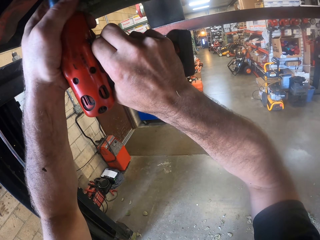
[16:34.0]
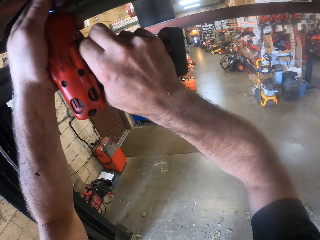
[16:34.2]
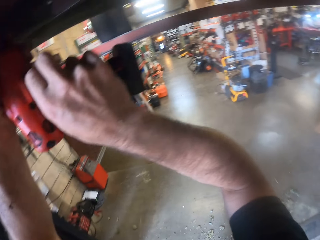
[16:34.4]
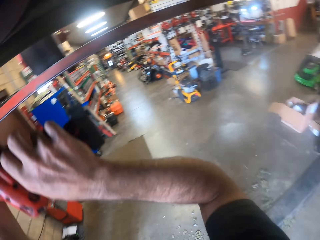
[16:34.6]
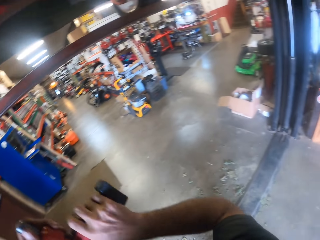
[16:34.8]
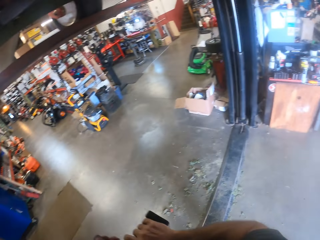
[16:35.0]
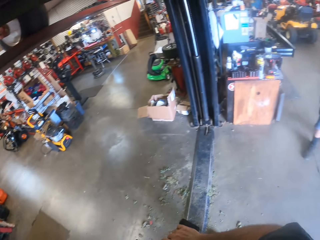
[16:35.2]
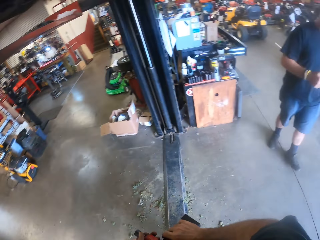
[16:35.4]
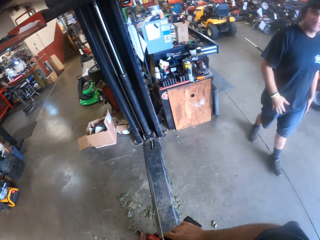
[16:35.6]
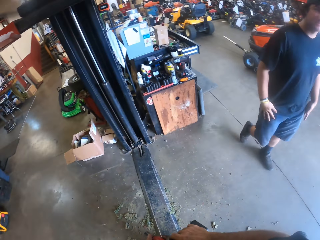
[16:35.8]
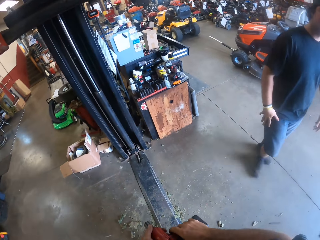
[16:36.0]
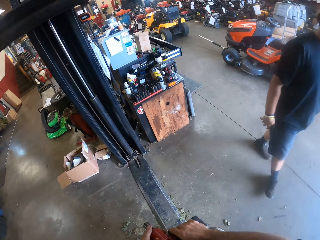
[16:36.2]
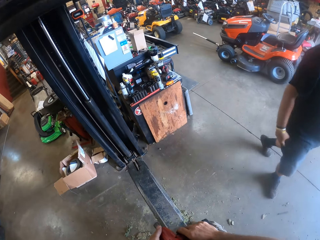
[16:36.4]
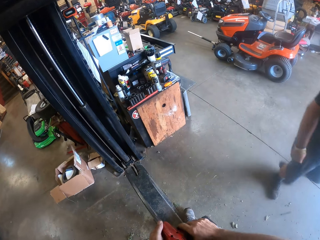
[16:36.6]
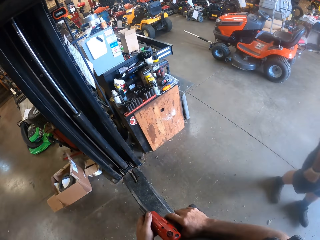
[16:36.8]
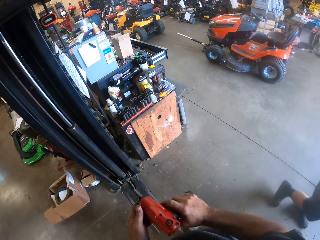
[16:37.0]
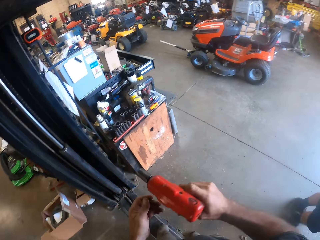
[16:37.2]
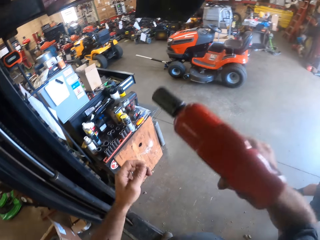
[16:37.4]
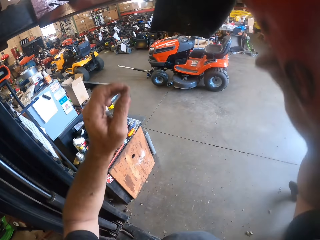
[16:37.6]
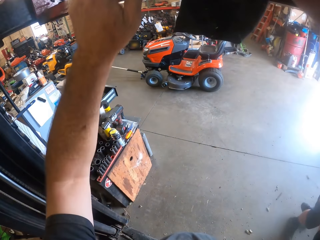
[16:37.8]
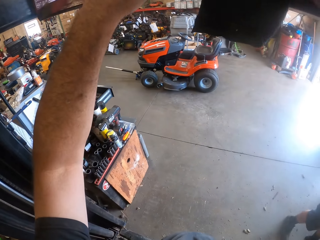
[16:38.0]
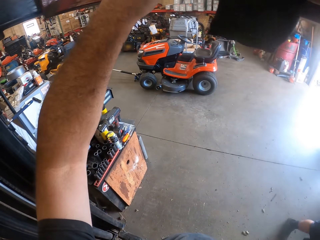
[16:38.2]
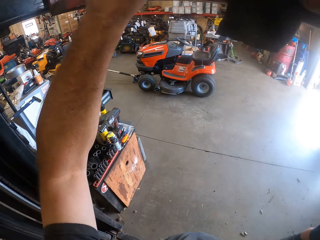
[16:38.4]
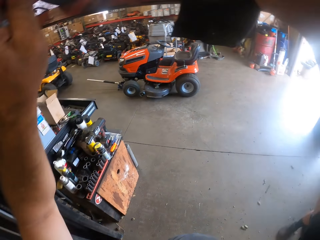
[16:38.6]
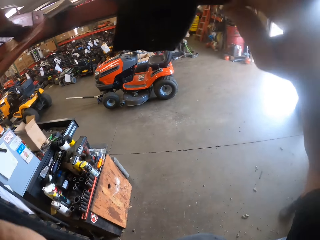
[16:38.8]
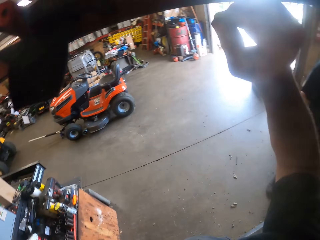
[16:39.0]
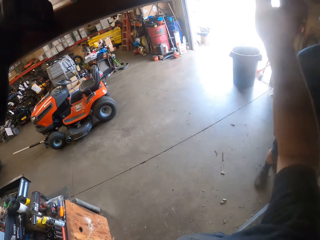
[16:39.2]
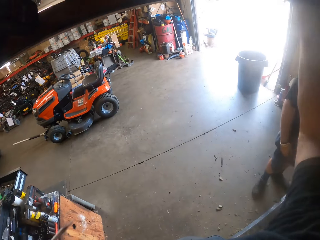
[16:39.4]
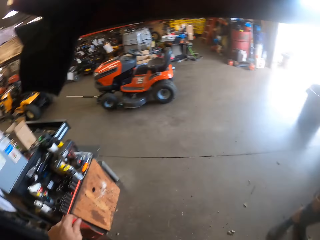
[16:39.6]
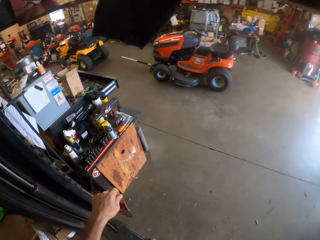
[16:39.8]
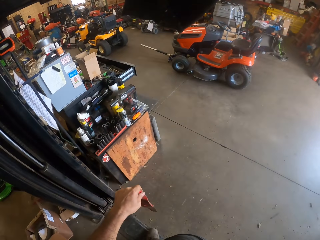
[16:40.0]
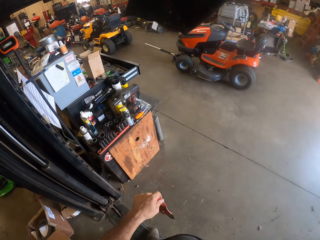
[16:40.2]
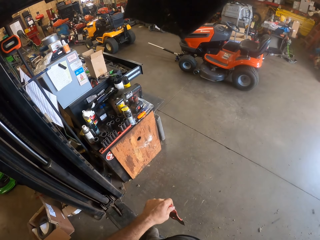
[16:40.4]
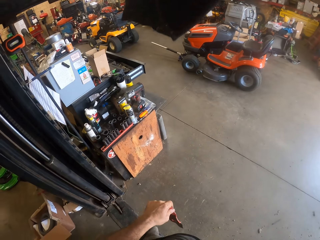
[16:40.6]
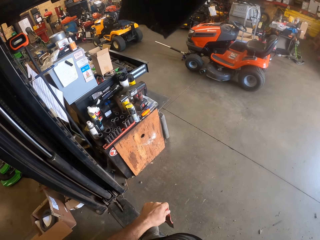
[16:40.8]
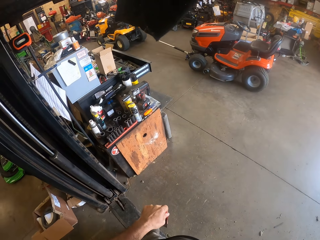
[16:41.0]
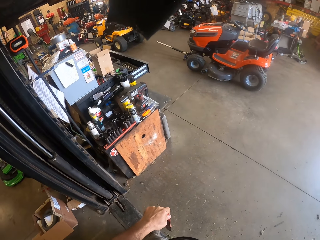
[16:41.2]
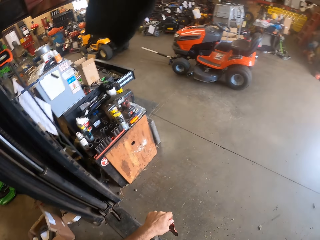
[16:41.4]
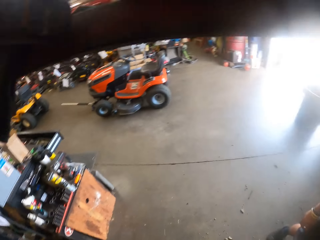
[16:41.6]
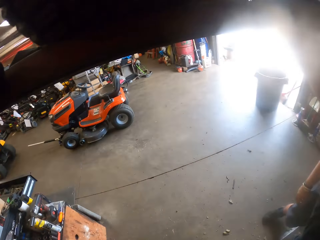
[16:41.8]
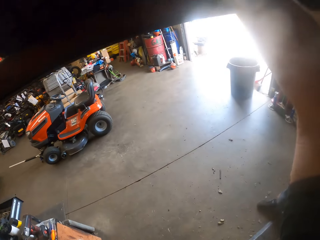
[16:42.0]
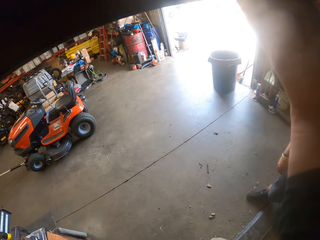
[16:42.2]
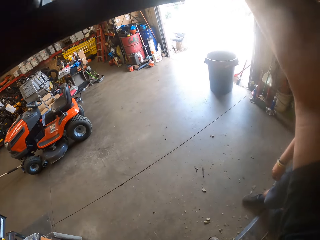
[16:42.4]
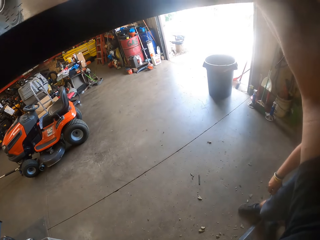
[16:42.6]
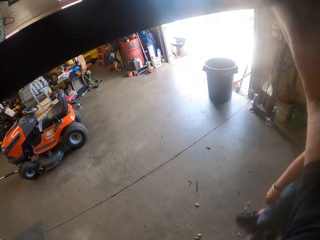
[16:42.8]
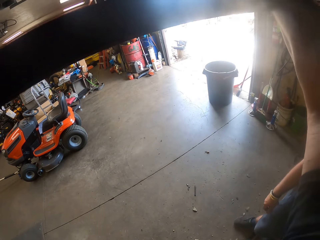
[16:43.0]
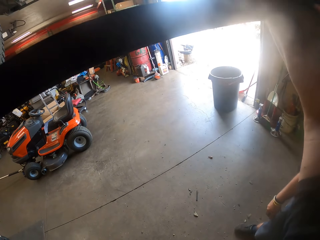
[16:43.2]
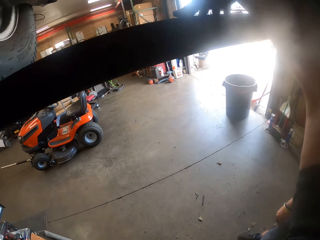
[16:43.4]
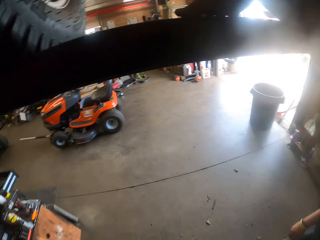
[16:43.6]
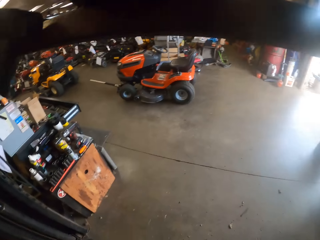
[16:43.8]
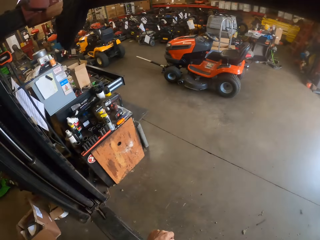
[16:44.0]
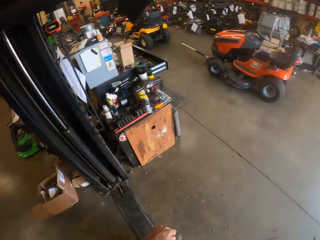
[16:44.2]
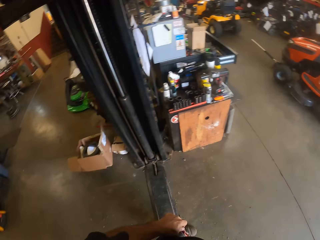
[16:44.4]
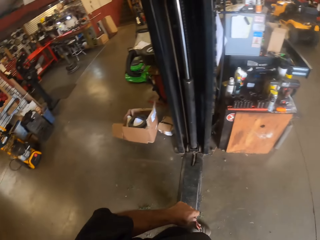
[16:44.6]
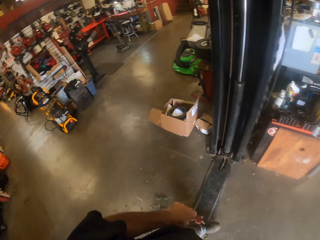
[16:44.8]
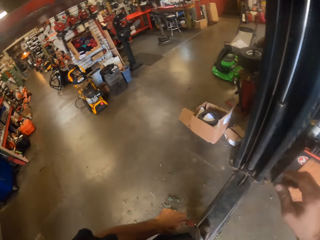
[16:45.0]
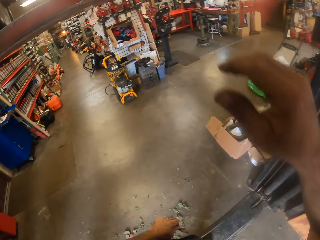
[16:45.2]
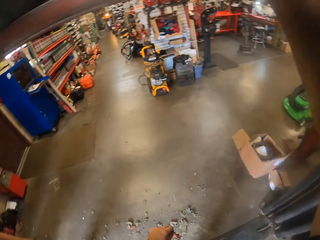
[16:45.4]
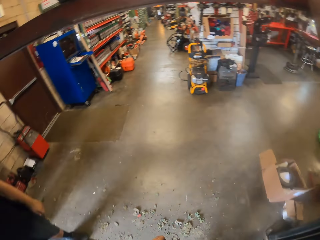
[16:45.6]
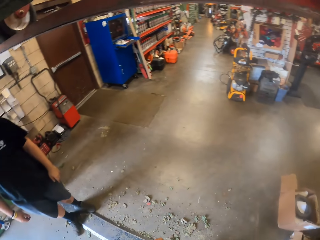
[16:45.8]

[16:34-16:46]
The camera wearer lowers both hands. They look around, move around and fix the lawn mower. They look around.

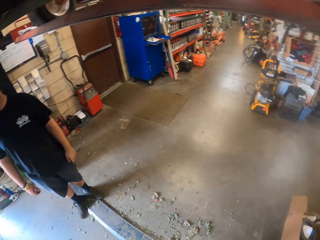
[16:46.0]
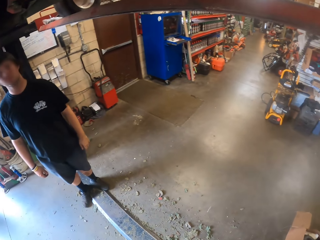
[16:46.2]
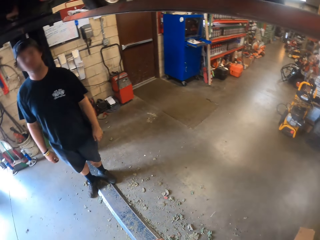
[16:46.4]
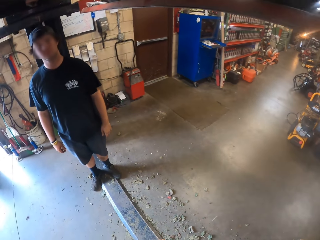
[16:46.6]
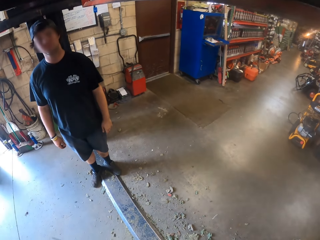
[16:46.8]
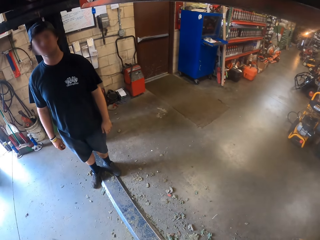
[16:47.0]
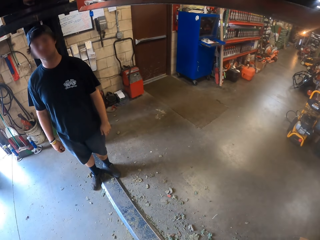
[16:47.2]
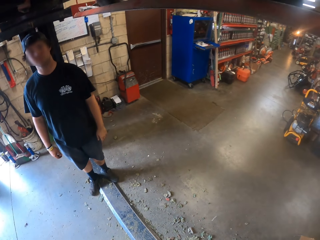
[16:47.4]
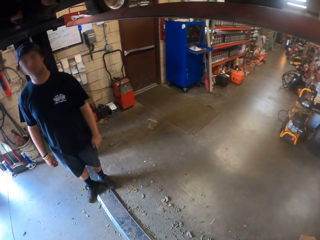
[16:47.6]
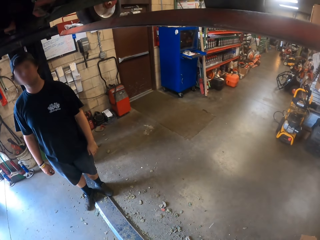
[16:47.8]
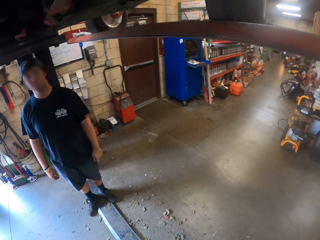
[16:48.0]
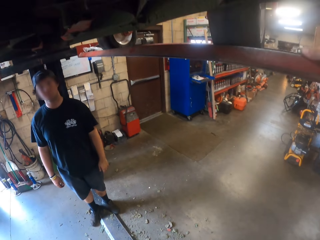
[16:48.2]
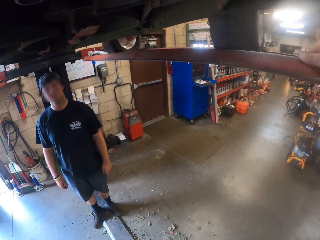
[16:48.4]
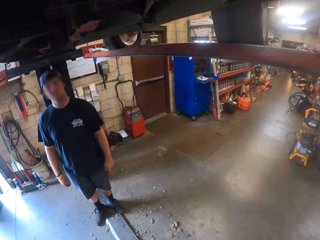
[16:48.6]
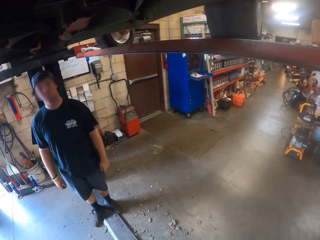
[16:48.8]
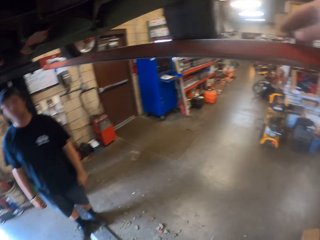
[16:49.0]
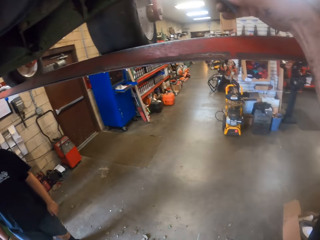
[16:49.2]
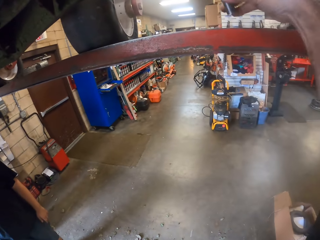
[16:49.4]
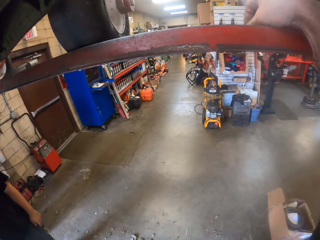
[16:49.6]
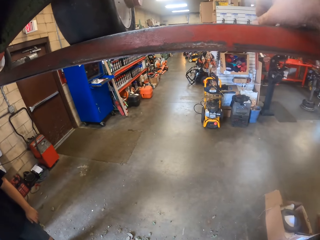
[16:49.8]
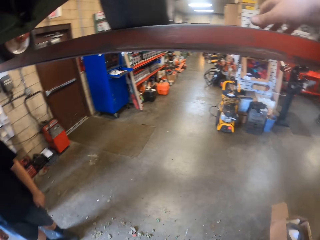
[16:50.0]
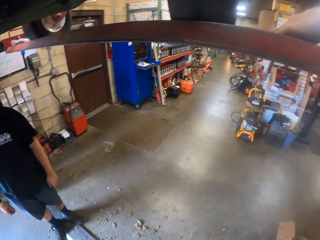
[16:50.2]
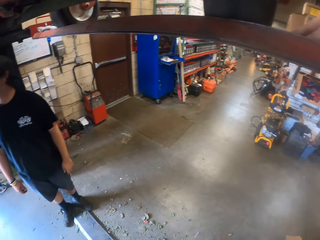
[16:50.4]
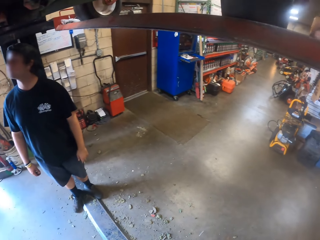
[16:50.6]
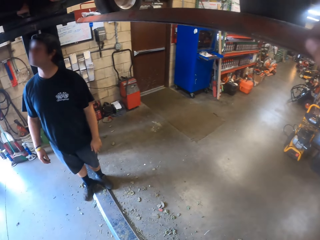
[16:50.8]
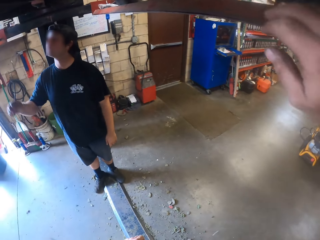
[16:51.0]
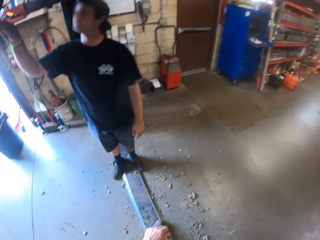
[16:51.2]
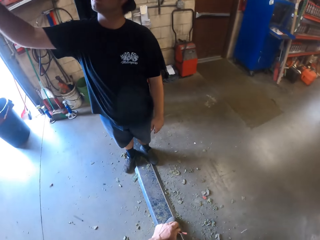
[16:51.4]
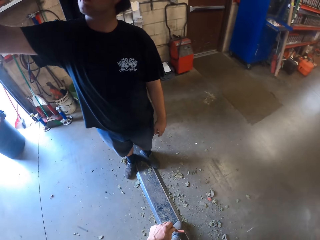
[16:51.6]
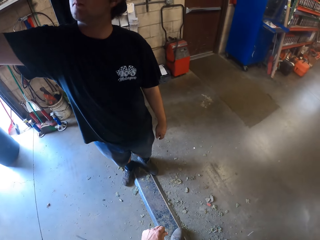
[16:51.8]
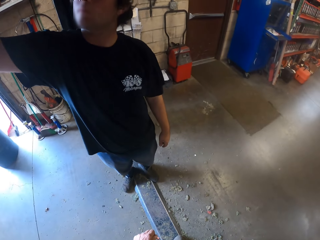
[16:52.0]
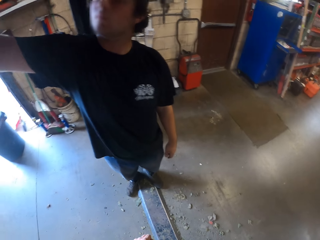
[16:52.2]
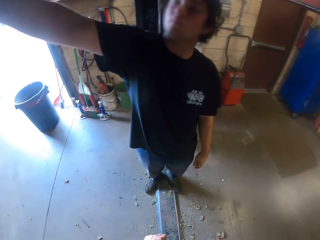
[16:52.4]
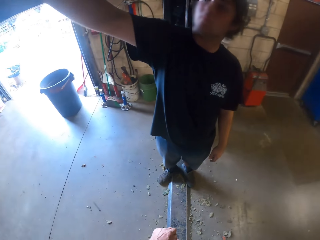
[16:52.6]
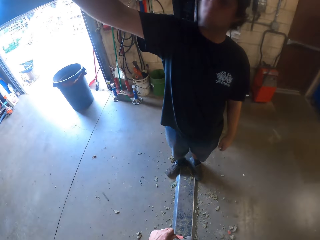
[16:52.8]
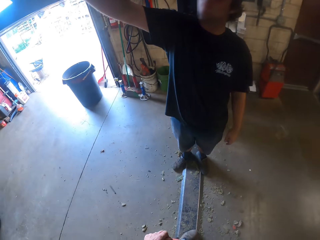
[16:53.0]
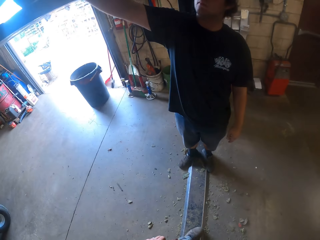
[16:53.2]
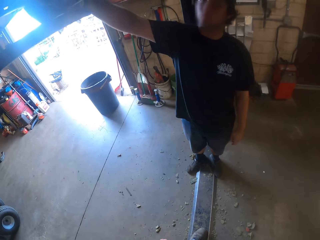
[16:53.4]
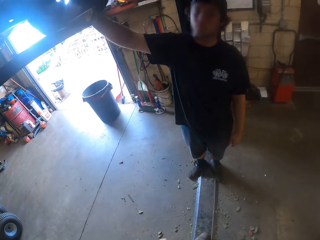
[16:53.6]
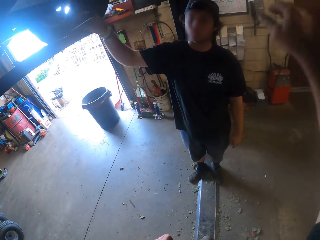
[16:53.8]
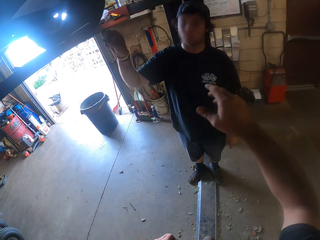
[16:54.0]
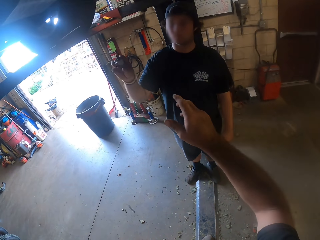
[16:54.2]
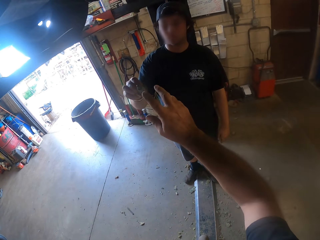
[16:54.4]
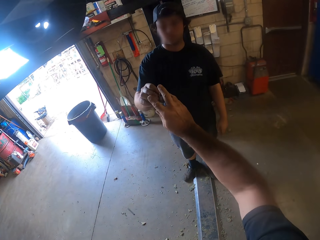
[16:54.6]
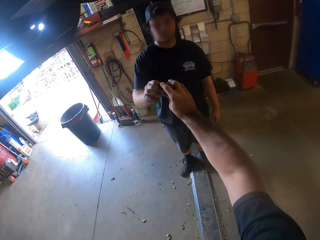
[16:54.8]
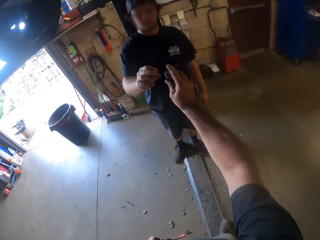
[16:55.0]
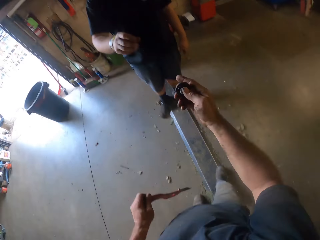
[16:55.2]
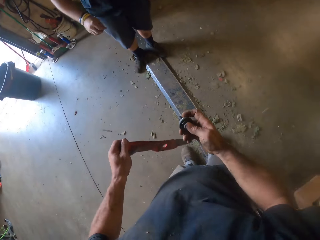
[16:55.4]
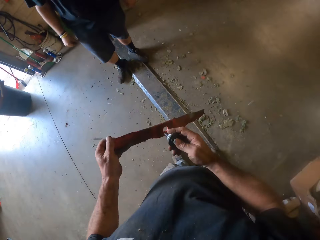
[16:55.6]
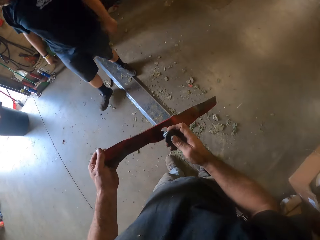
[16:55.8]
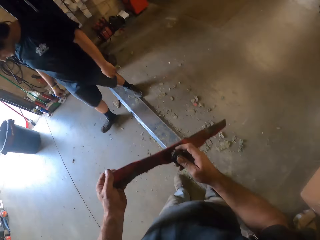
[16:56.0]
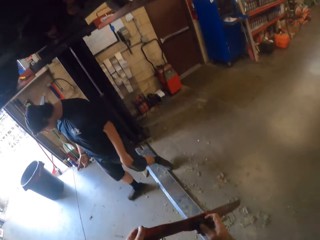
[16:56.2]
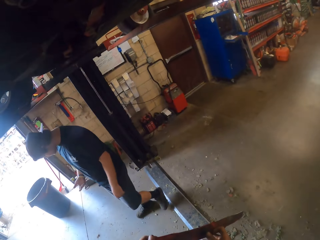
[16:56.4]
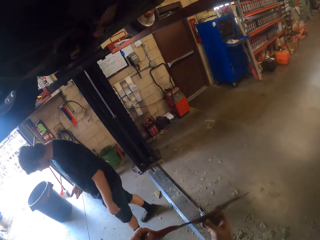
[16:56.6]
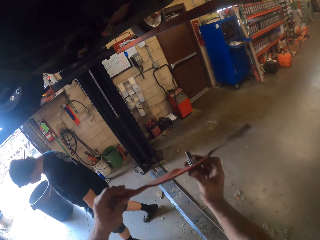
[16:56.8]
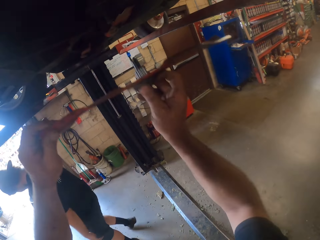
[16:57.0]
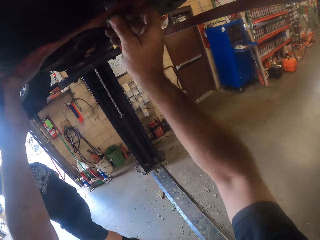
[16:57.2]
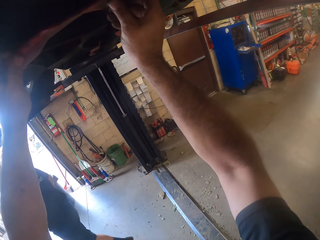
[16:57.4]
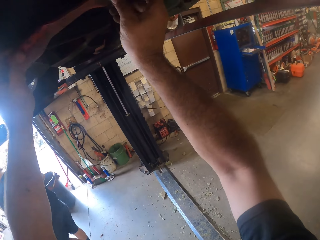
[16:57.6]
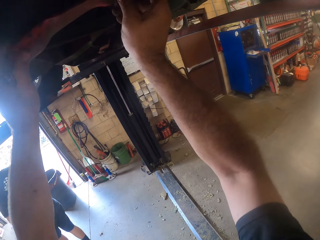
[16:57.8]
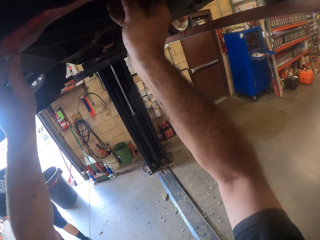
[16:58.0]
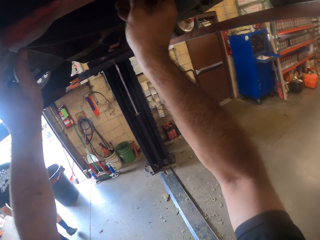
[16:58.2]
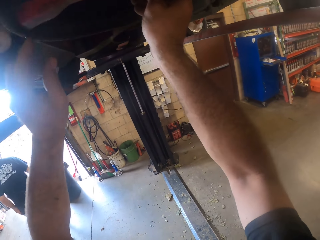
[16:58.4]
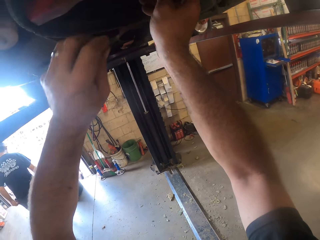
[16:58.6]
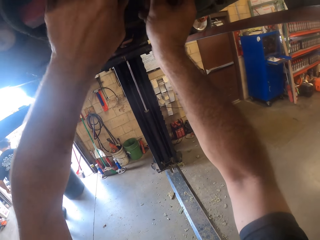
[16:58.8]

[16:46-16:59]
The camera wearer searches something. A man picks a bolt from the rail of the car lifter with his left hand. The man searches something. The camera wearer looks around. He collects the bolt from the man with his right hand. He fixes the bolt to the hole on the fan blade on his left hand. The man walks away towards the workshop entrance. The camera wearer fixes the fan blade to the part underneath the lawn mower with both hands.
